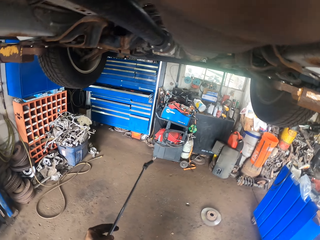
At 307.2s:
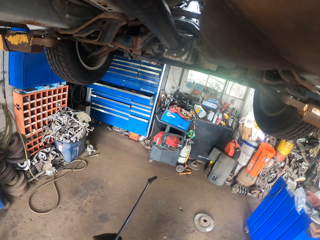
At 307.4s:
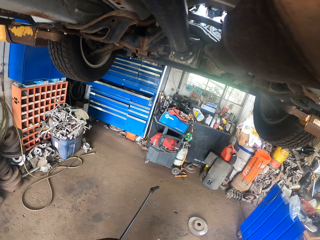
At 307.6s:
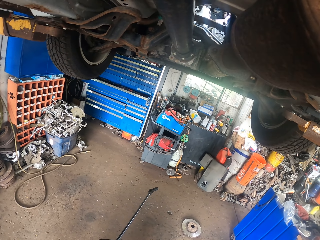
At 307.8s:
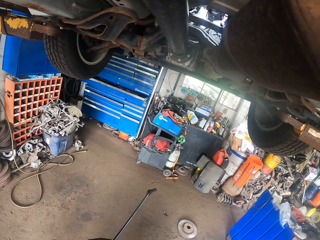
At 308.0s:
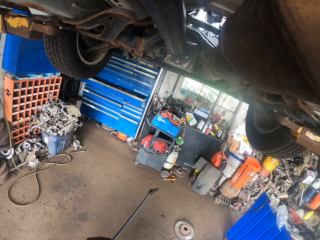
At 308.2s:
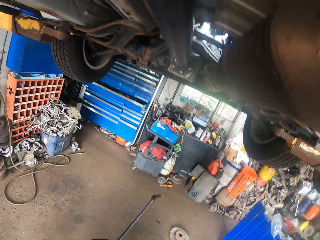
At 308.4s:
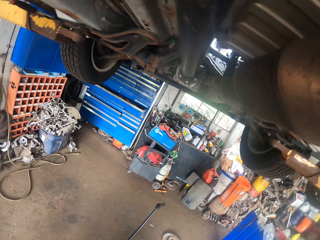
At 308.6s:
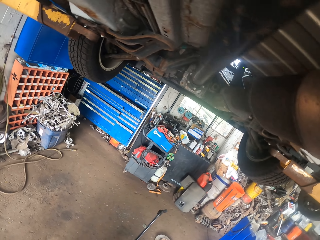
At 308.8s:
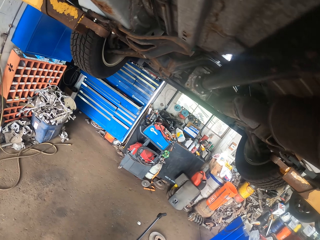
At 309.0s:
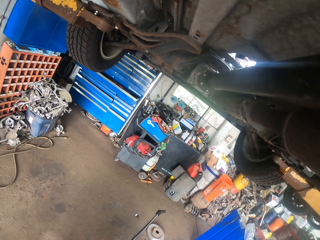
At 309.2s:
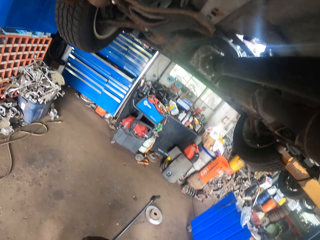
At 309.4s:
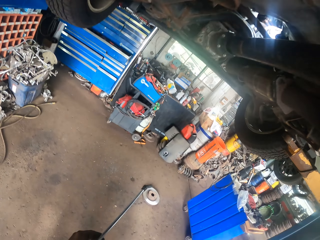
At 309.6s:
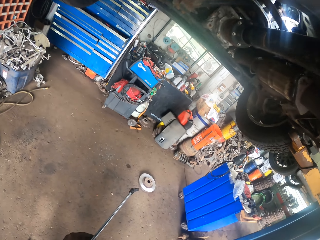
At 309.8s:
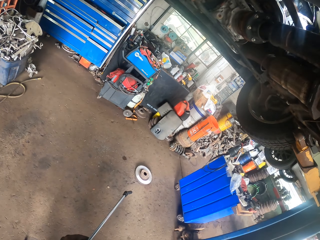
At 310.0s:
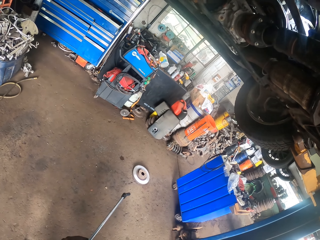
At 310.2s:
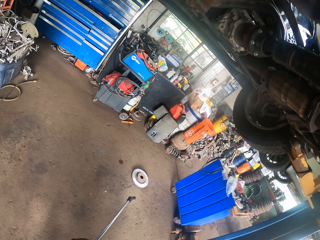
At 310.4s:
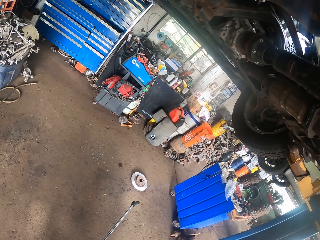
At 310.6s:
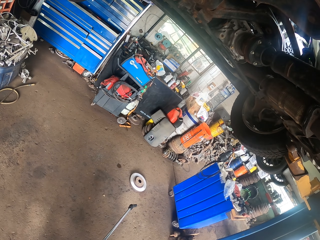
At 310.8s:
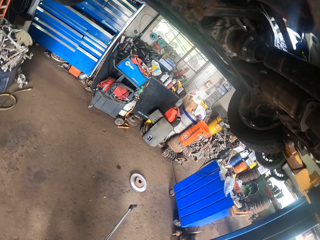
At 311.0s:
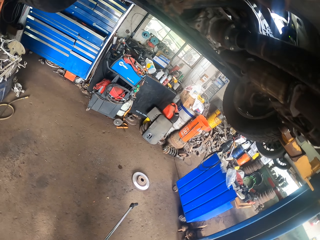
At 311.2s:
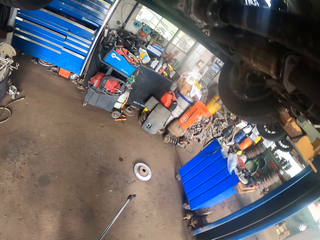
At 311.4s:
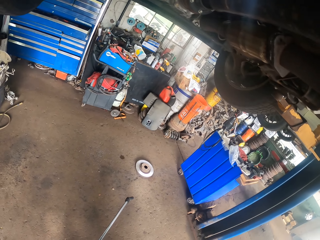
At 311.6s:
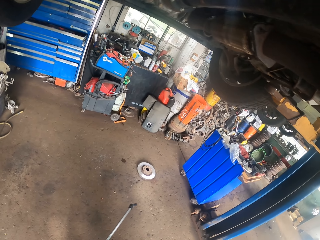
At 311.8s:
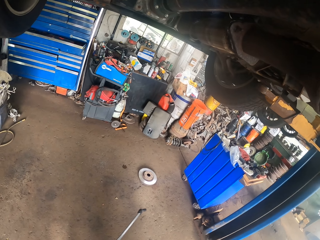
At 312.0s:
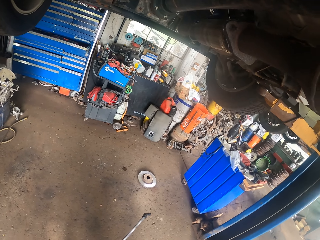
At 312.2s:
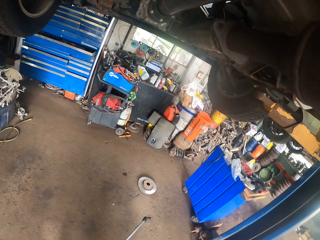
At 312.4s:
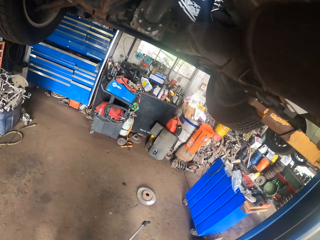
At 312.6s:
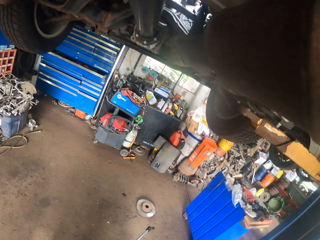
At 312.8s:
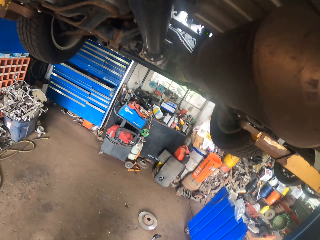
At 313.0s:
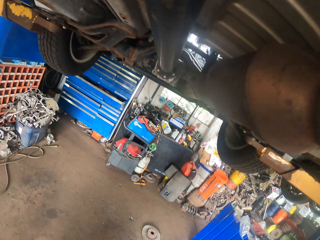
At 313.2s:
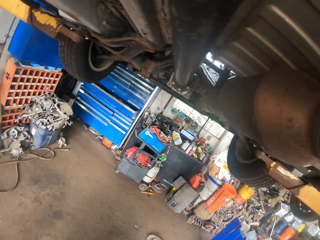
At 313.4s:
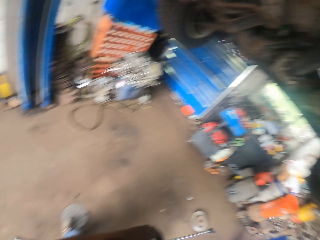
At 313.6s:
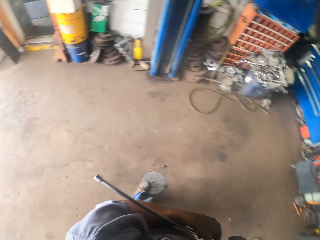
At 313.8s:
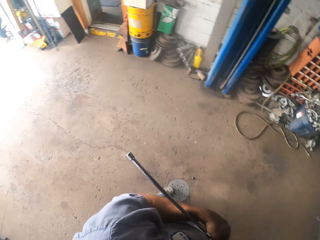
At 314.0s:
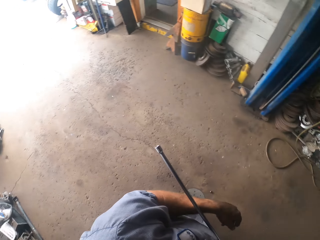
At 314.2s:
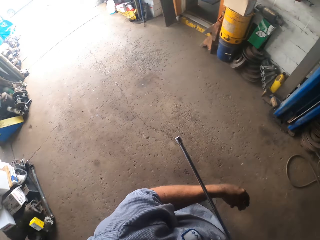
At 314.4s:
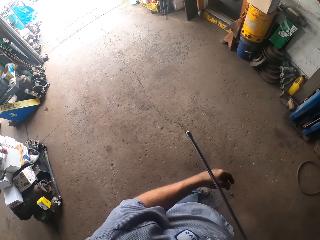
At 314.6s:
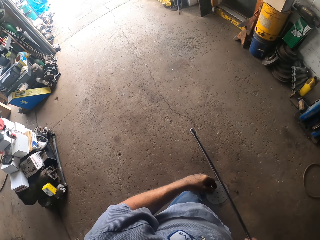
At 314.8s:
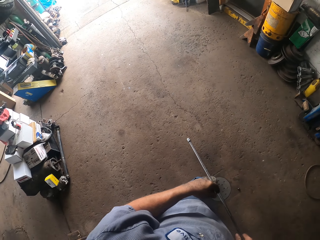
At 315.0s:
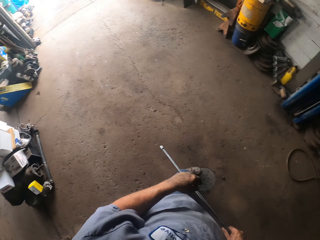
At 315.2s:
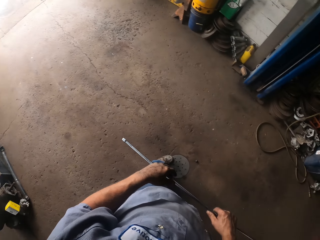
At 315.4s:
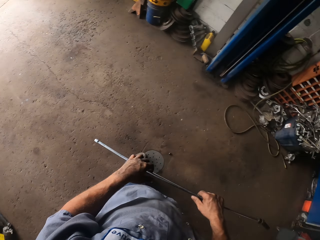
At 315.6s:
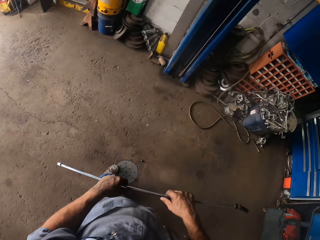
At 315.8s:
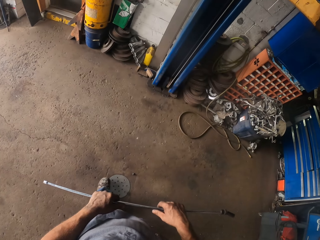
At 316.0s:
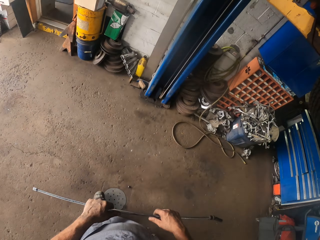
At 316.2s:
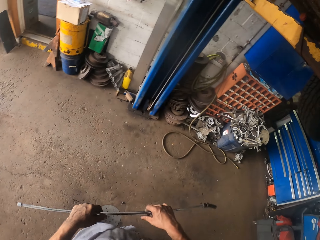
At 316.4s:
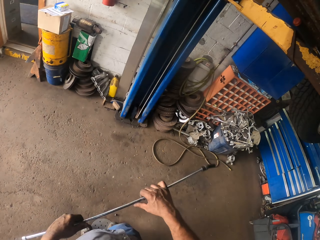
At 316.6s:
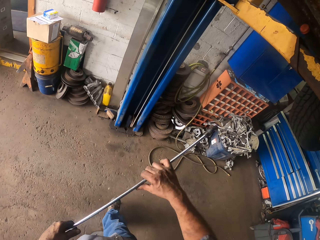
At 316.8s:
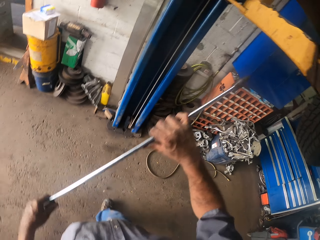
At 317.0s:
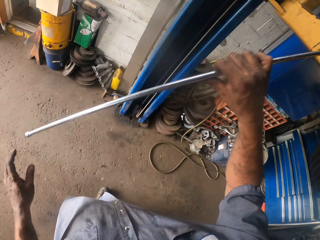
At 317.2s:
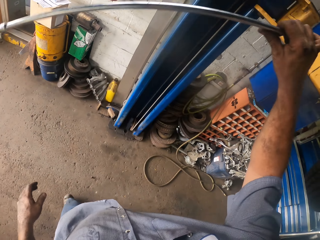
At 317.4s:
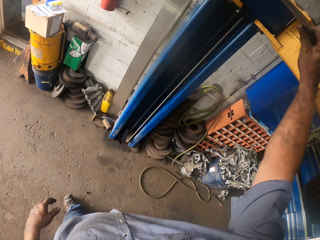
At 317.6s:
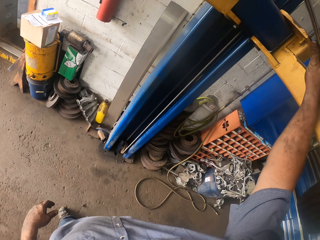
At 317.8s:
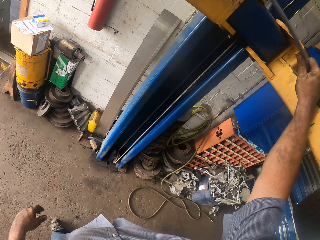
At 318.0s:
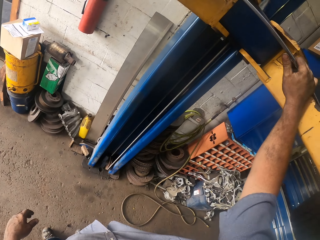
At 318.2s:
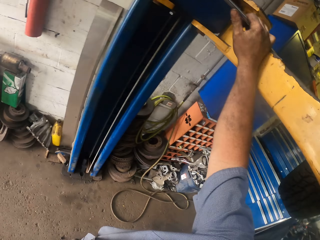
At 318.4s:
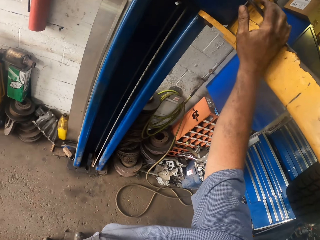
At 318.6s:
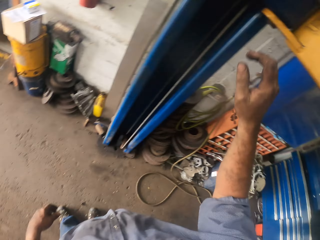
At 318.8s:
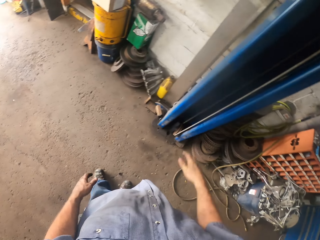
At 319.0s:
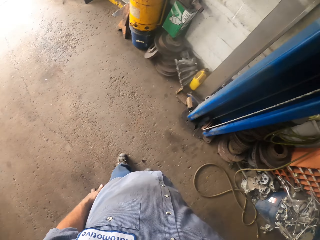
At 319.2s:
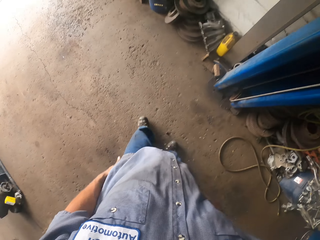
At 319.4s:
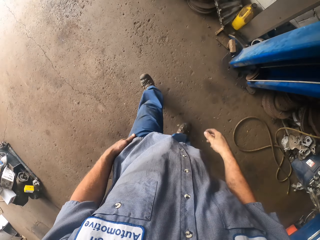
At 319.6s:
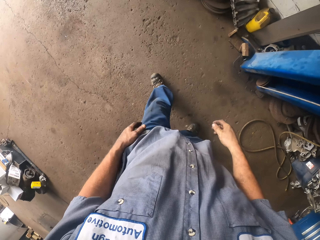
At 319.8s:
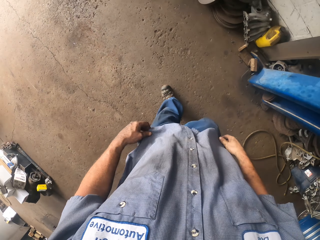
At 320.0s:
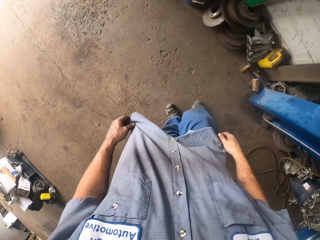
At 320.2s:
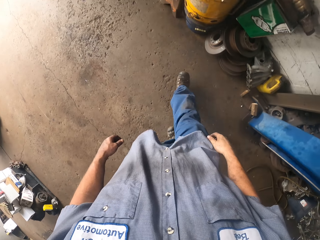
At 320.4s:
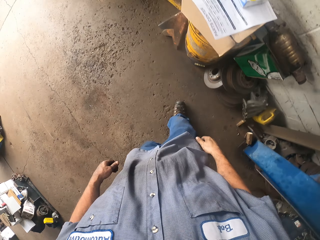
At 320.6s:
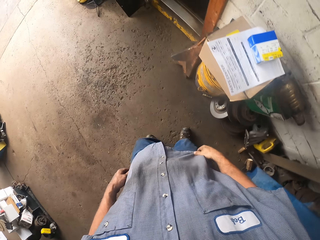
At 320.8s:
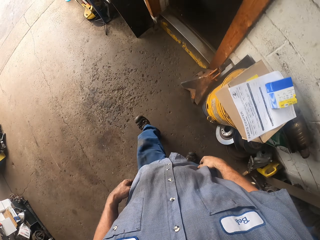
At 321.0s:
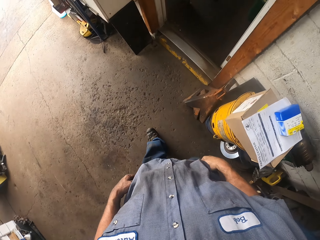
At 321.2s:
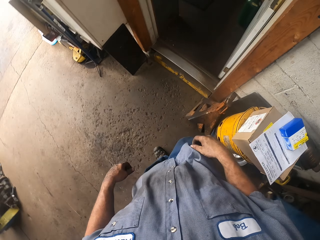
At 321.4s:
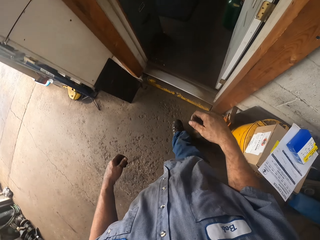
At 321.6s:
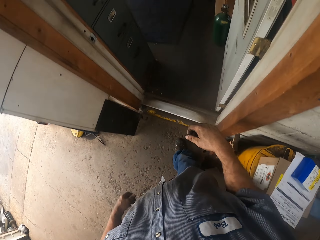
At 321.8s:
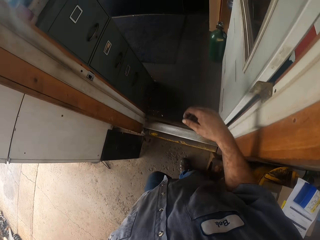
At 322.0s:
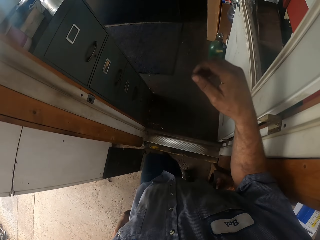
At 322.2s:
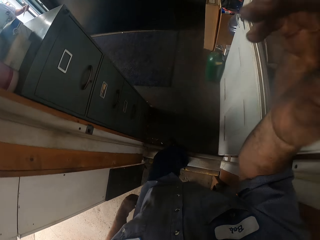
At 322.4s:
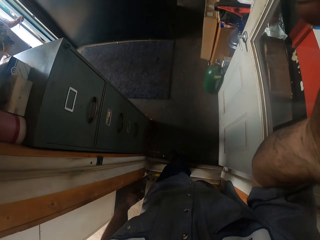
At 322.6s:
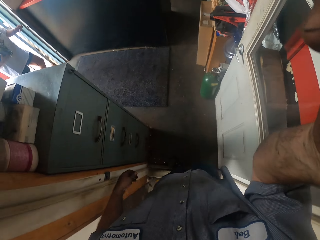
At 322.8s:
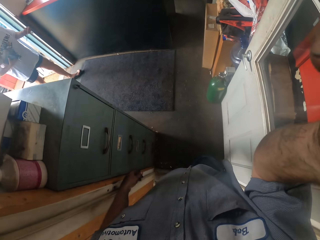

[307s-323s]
The camera wearer looks around. They hold a metal. They look around. They put the metal on the car lift under the car. They walk around.
